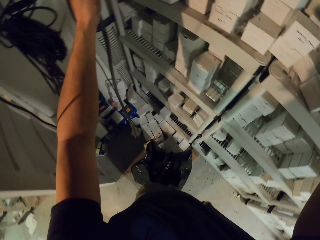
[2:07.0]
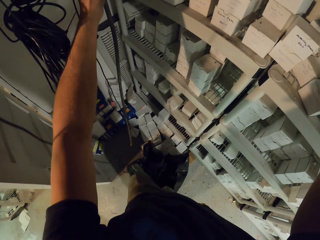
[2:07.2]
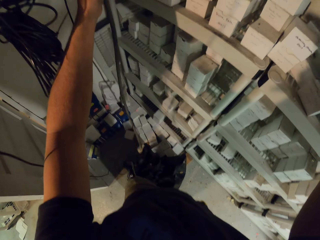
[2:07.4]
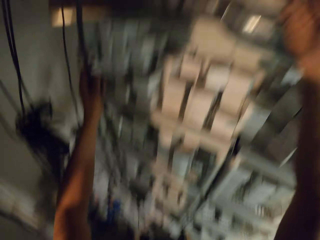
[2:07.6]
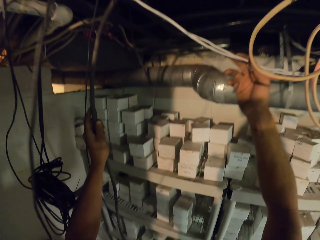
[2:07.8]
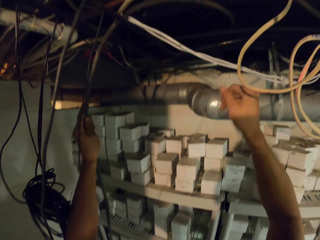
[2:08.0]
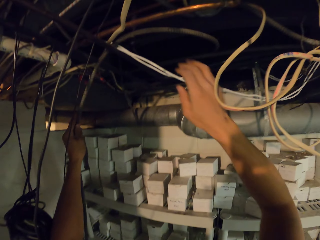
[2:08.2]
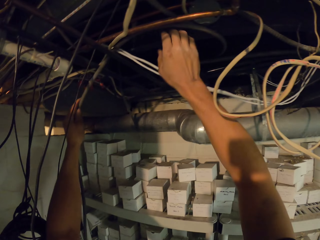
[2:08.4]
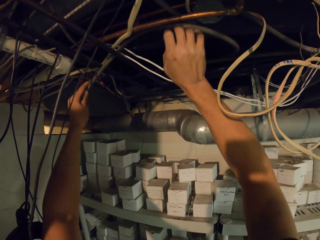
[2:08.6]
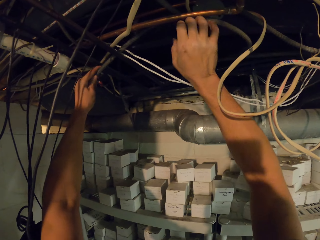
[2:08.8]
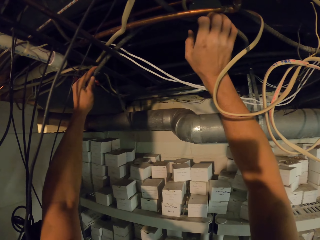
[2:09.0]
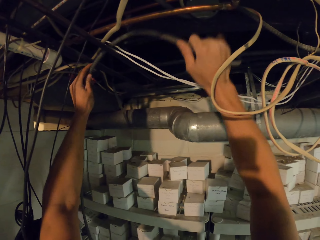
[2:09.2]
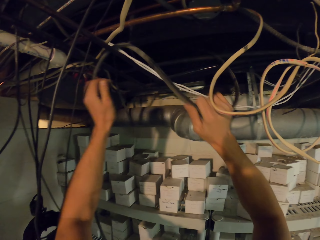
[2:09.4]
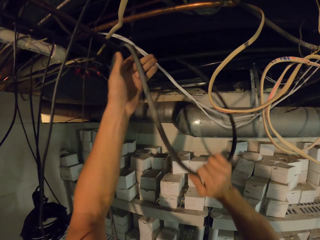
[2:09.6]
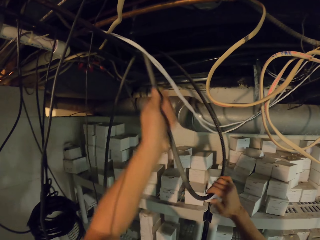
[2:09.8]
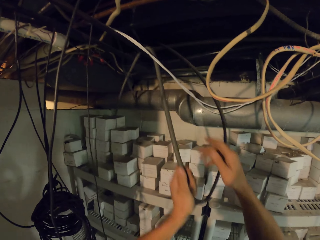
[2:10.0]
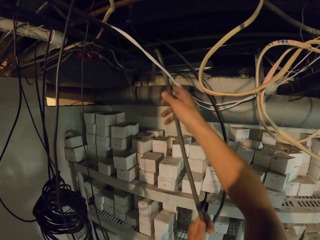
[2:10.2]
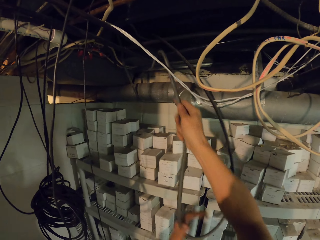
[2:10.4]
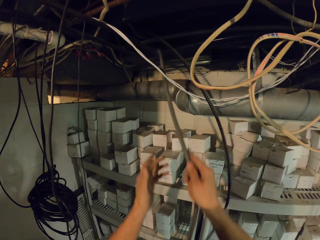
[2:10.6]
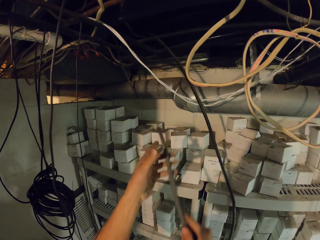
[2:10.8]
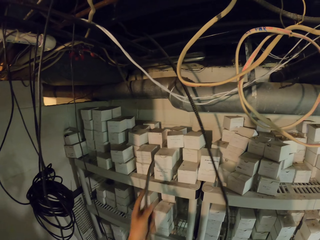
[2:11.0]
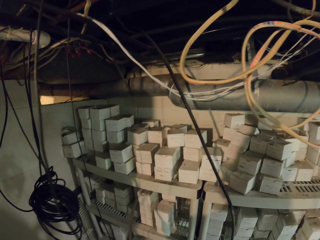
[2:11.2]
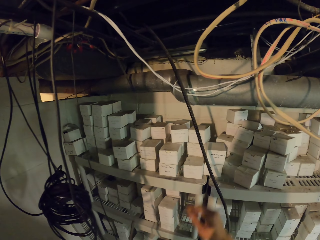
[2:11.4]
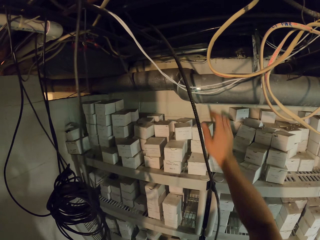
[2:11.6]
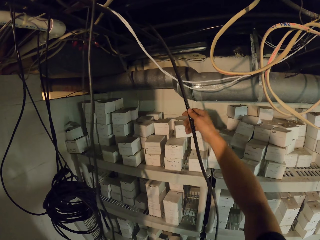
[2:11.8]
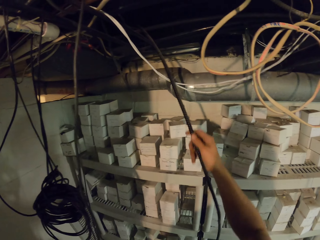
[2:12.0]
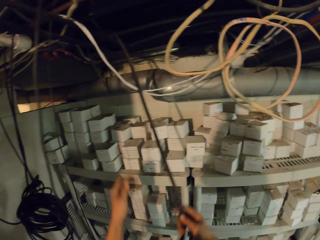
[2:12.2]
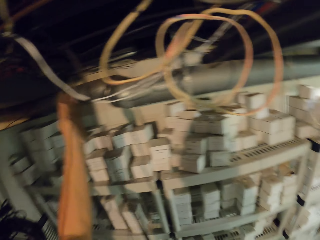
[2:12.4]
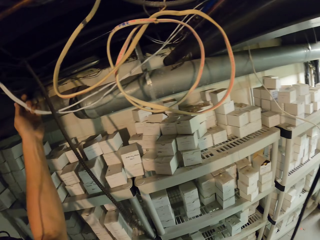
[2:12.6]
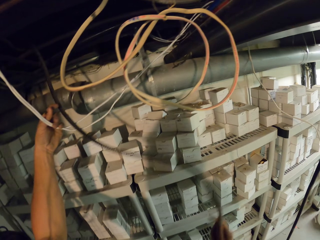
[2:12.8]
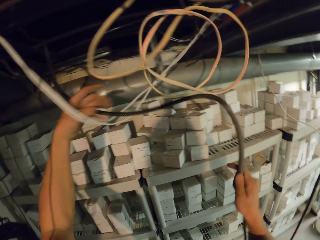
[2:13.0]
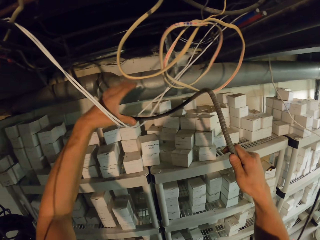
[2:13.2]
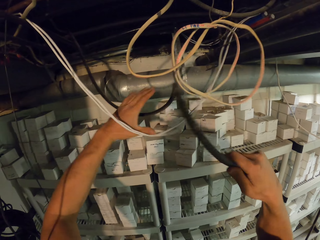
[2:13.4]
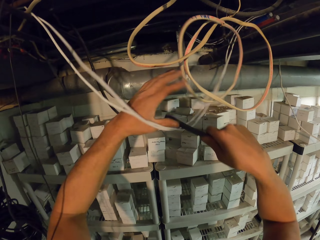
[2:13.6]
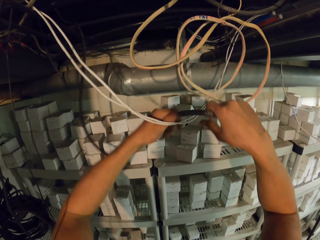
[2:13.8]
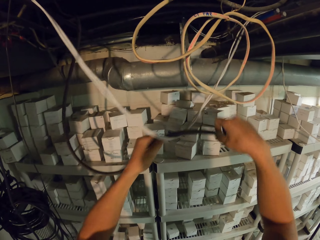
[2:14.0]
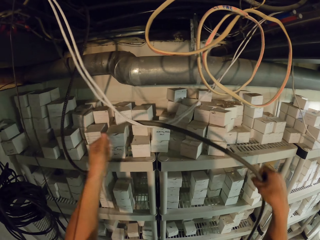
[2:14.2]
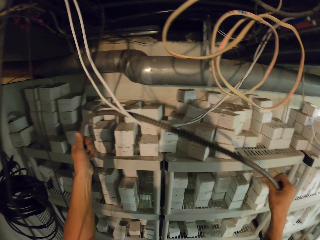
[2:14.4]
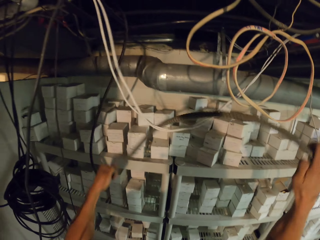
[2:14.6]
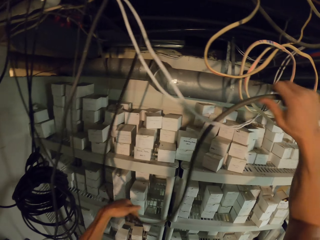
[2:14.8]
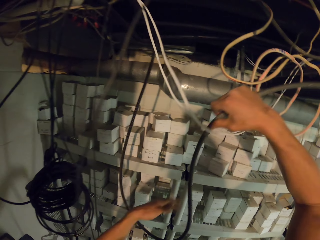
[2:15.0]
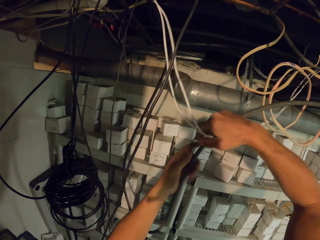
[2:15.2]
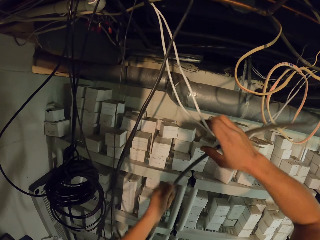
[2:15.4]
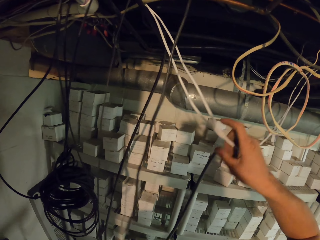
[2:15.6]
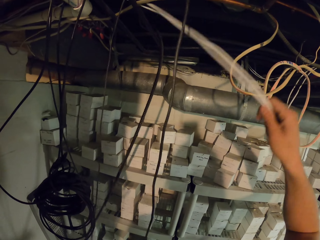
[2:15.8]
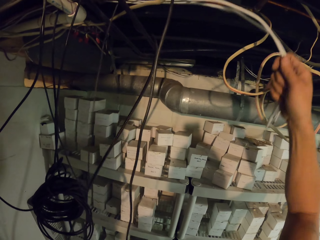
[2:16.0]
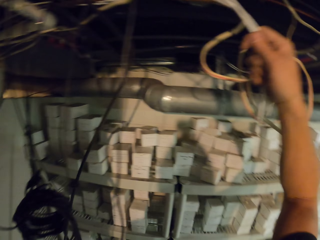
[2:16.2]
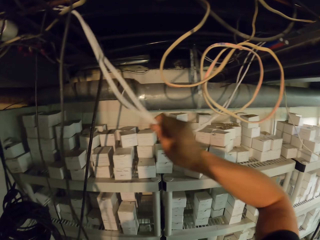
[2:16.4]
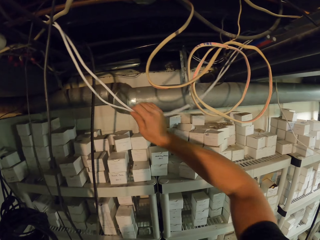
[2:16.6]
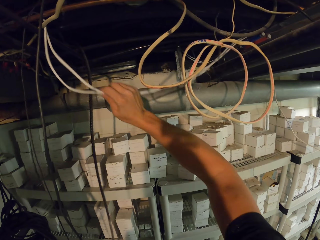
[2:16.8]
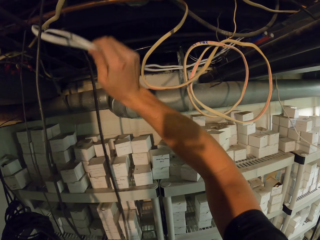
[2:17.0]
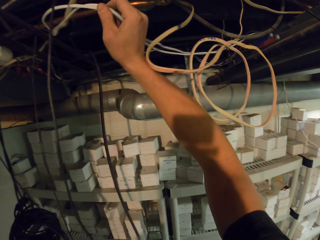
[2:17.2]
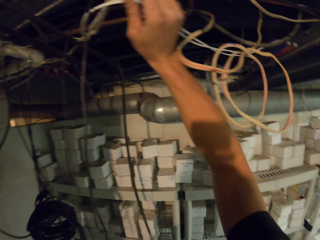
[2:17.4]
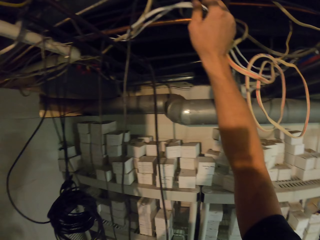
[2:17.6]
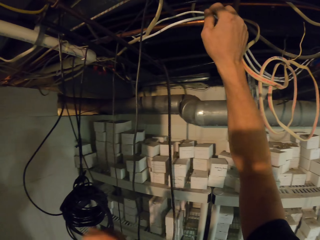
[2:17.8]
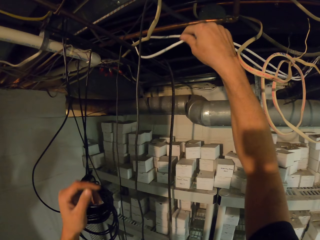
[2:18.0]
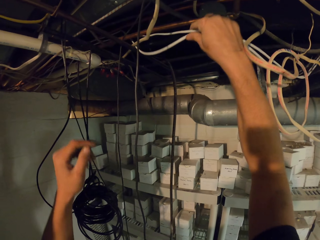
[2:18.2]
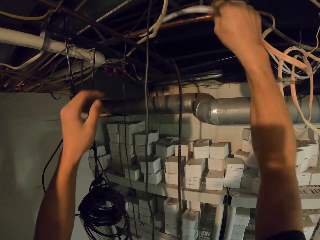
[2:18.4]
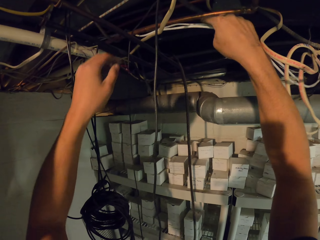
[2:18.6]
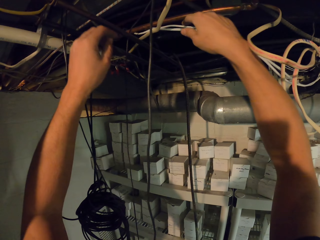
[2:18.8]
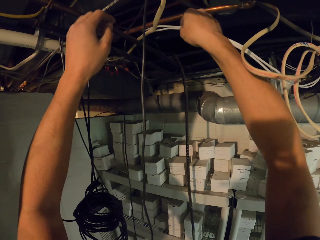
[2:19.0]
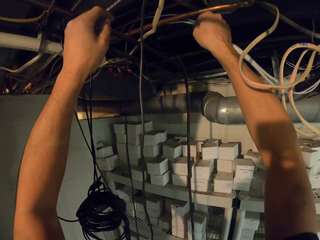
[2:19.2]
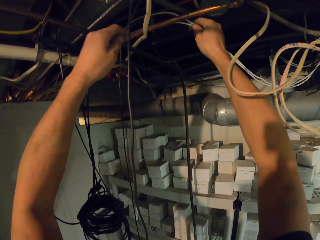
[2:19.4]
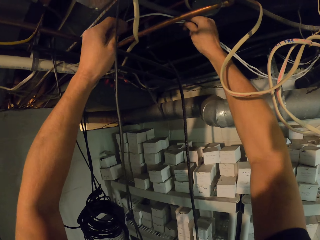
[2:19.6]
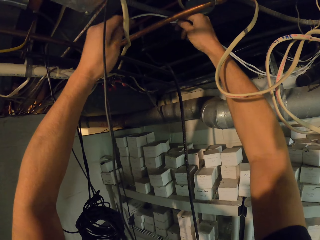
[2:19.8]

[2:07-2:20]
The camera wearer pulls another cable. They hold the white cables.

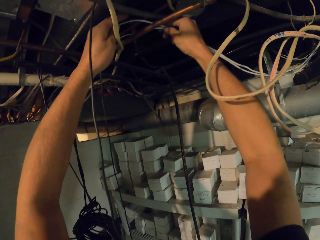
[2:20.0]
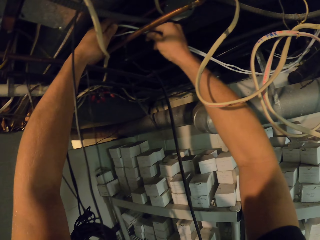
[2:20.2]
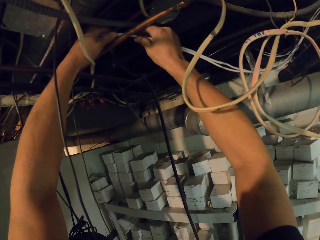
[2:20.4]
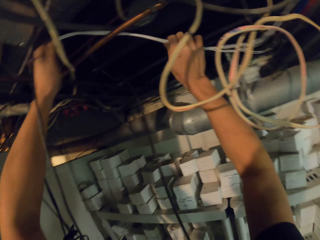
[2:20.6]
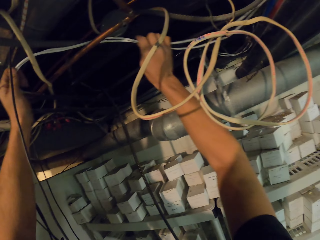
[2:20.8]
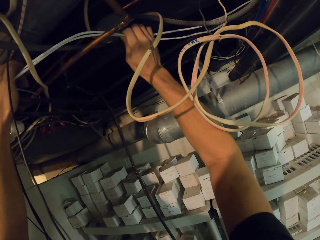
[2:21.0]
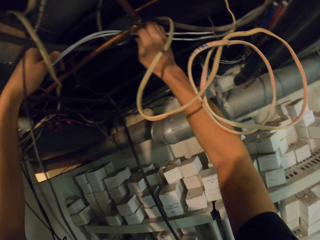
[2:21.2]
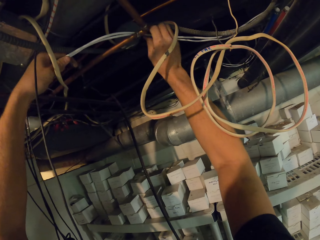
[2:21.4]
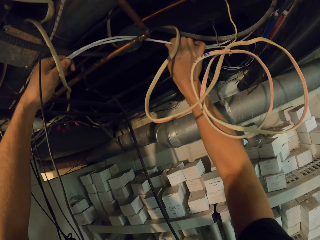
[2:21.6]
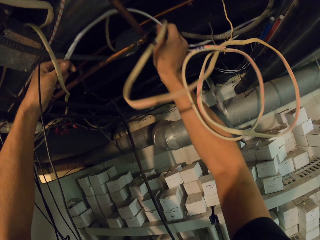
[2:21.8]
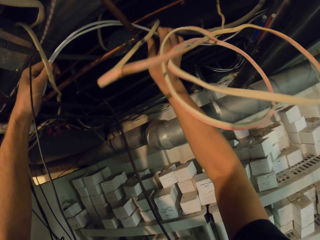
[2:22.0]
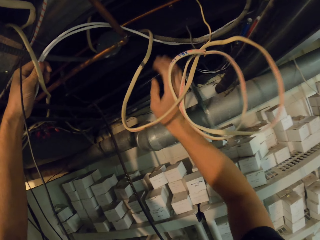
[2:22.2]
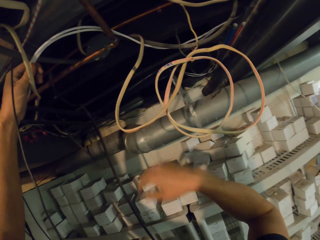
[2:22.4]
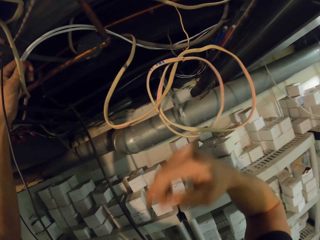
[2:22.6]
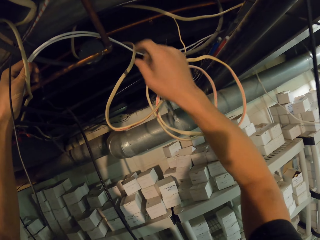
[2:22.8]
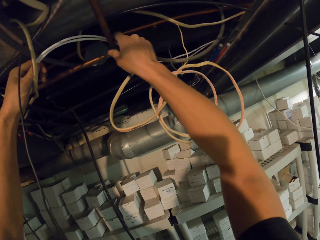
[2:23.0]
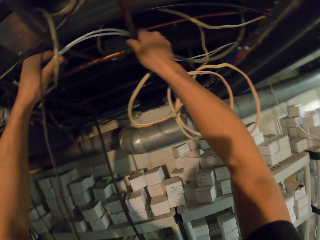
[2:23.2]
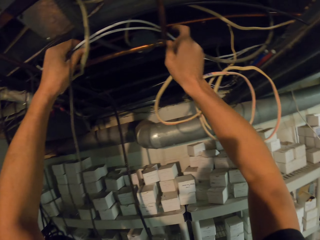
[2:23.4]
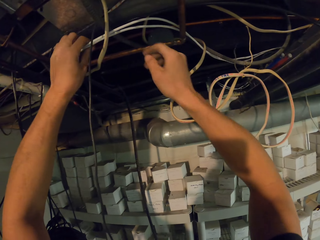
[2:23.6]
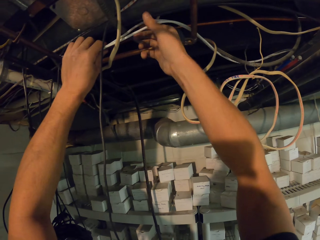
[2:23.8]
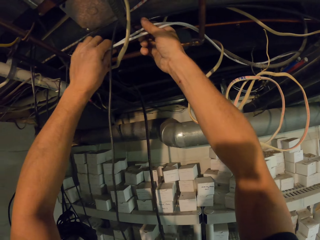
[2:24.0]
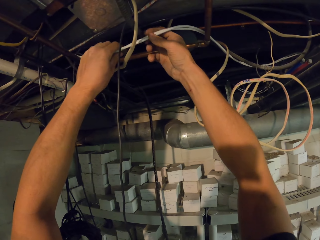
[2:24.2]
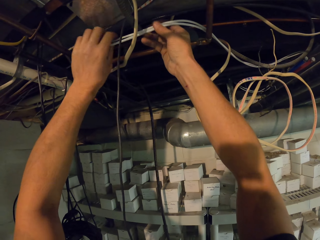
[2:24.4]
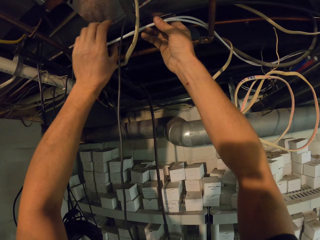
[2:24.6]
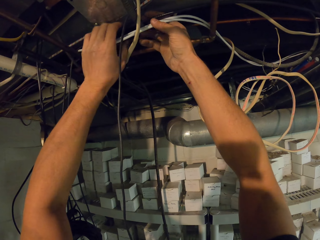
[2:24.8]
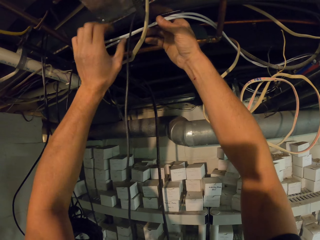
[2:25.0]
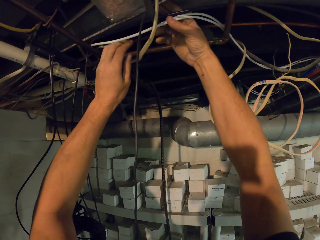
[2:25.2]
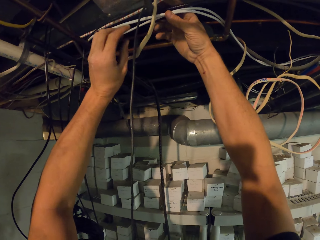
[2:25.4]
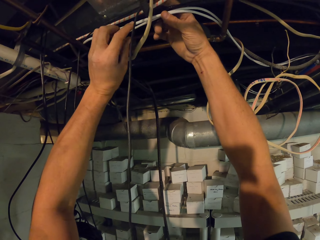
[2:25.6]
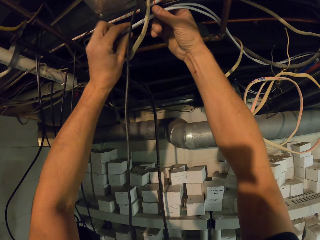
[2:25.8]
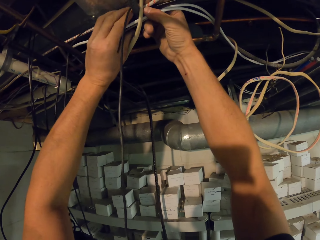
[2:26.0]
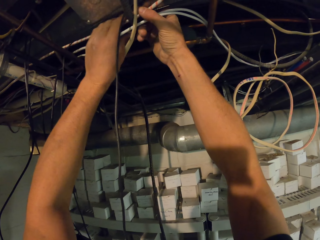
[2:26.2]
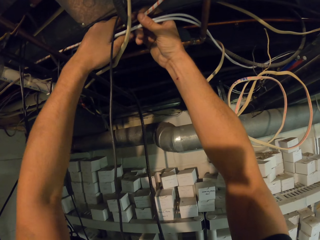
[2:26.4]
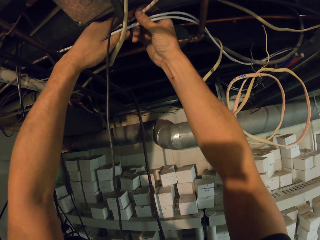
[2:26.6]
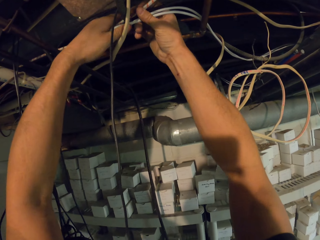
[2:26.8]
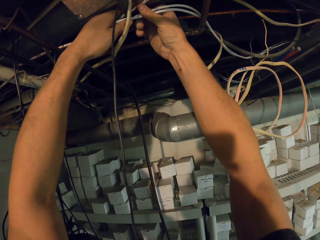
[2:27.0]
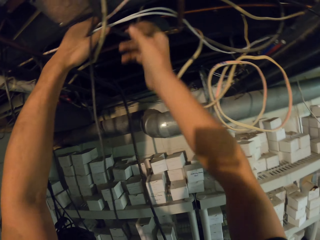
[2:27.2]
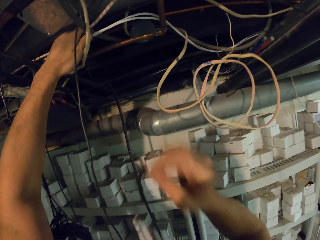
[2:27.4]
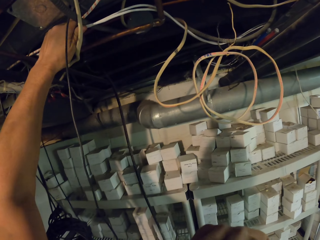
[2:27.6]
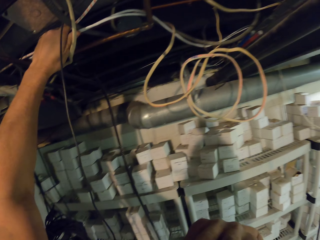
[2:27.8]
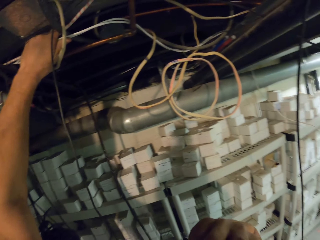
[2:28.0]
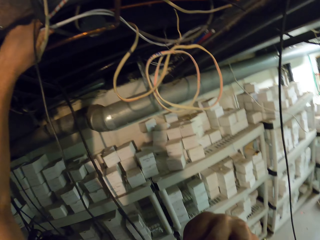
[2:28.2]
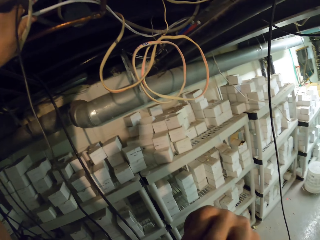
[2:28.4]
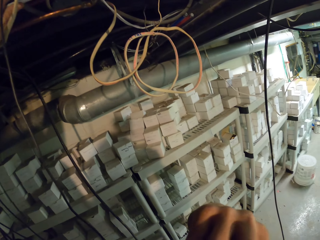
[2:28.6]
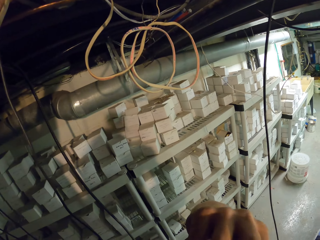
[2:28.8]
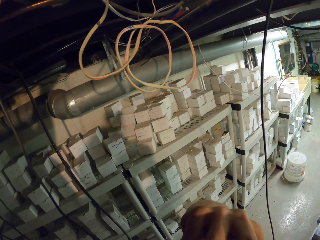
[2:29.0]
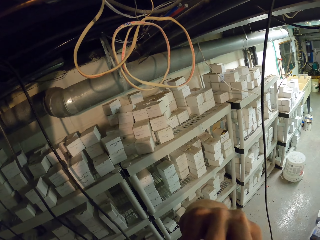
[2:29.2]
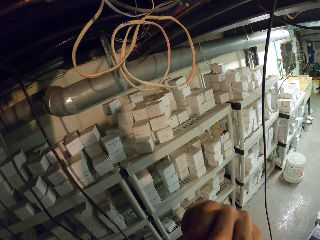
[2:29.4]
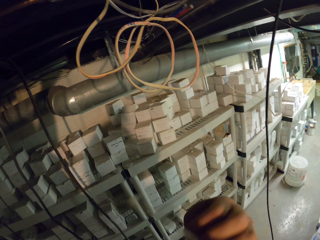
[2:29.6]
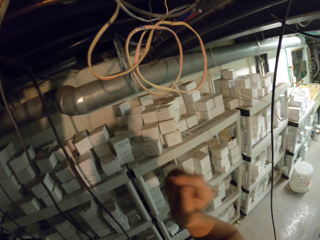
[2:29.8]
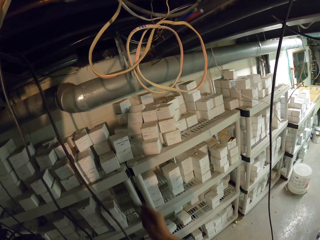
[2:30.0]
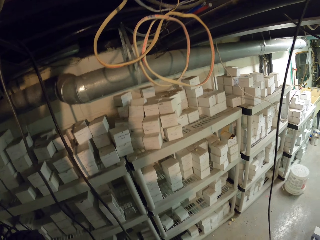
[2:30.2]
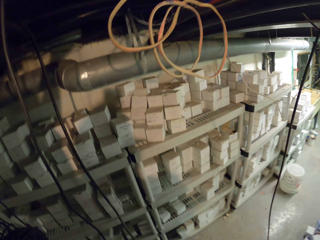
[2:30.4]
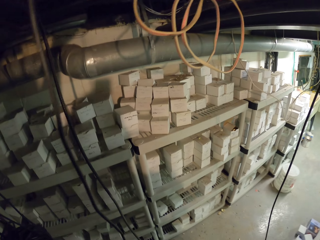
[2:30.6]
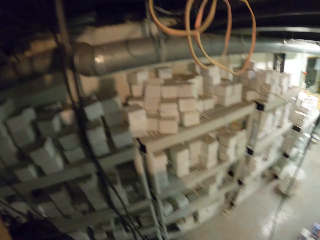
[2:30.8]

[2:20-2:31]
The camera wearer pulls the cables. They hold the cables. They take a cable tie.
